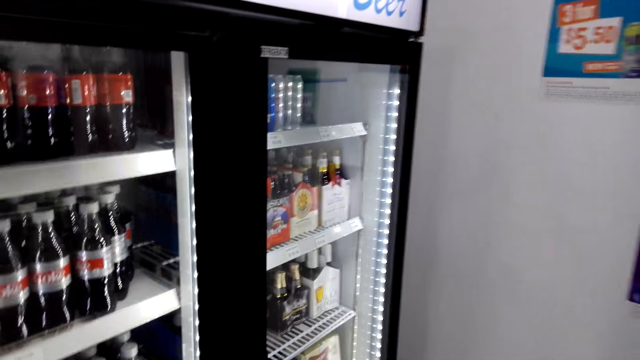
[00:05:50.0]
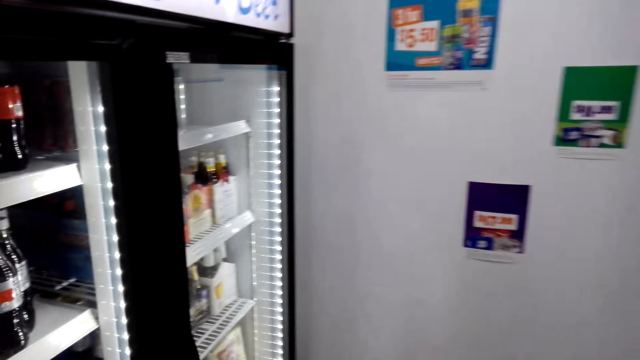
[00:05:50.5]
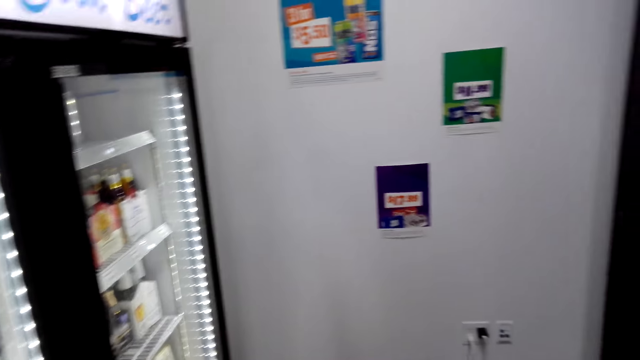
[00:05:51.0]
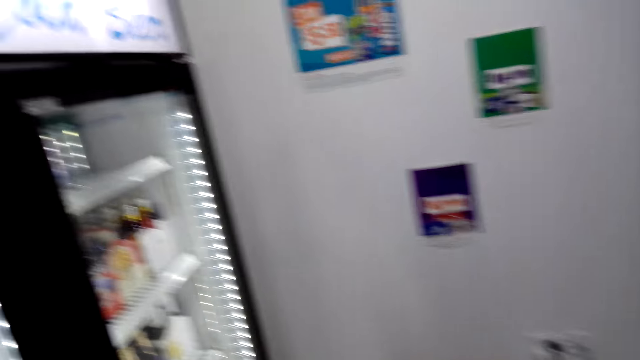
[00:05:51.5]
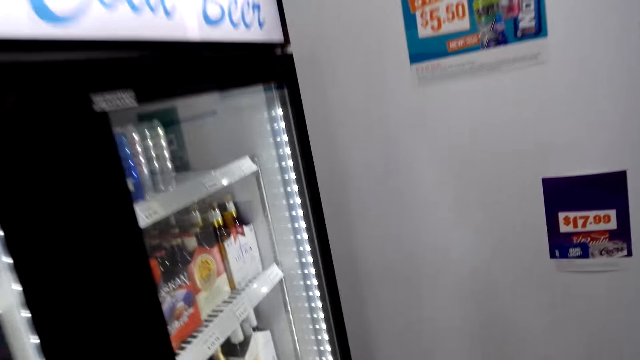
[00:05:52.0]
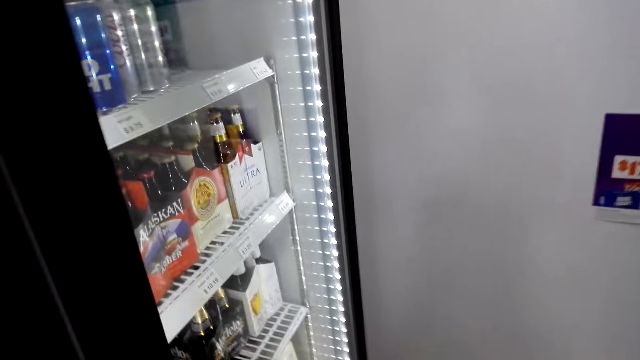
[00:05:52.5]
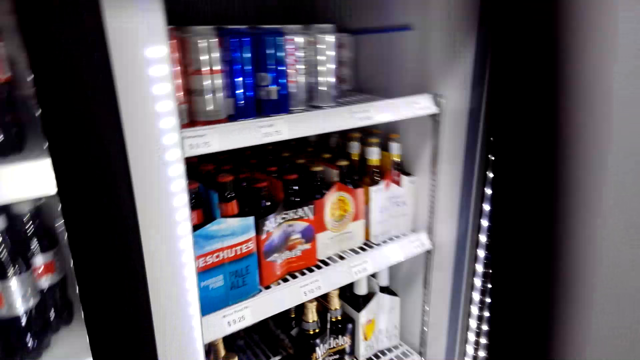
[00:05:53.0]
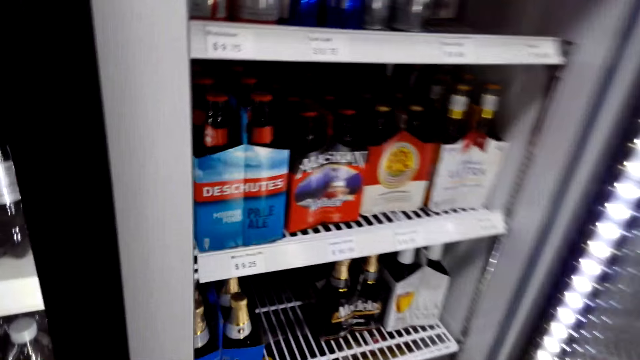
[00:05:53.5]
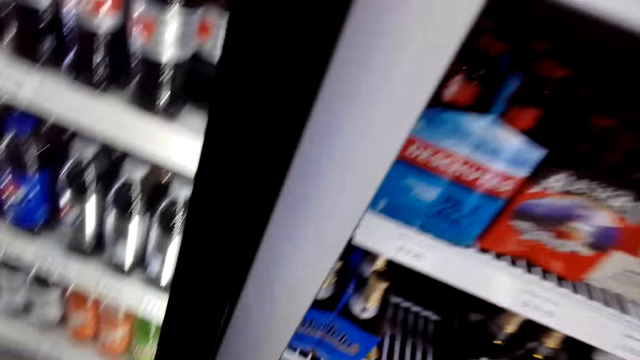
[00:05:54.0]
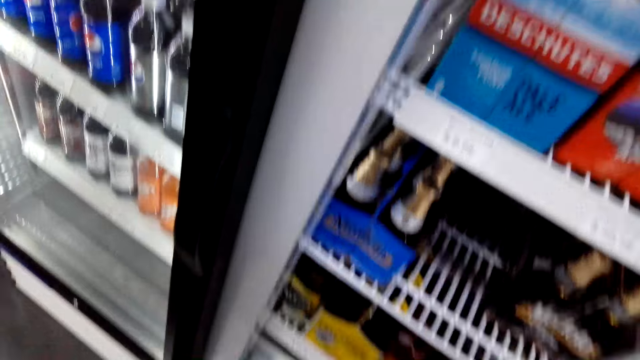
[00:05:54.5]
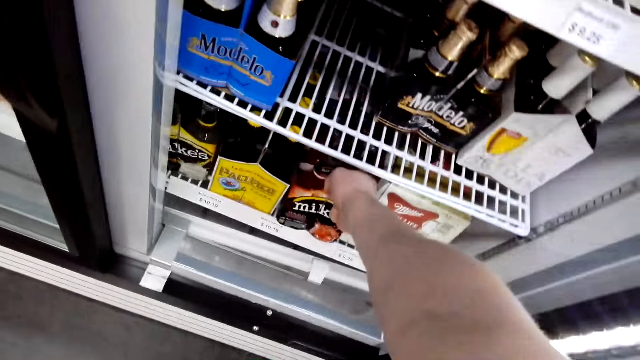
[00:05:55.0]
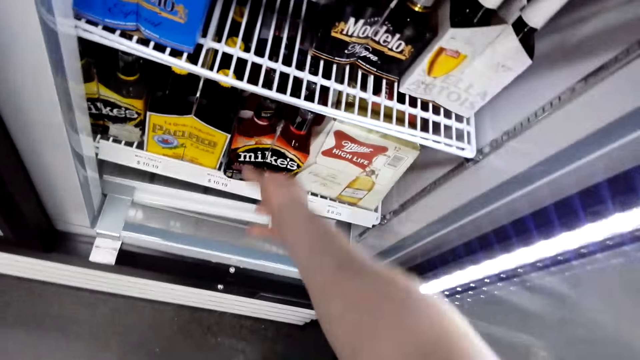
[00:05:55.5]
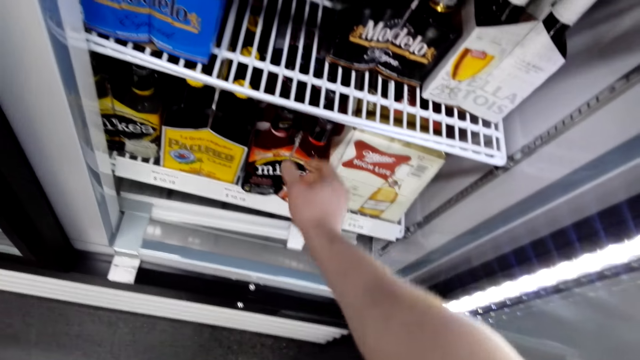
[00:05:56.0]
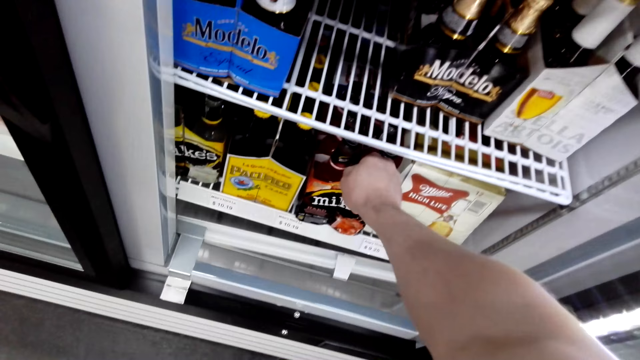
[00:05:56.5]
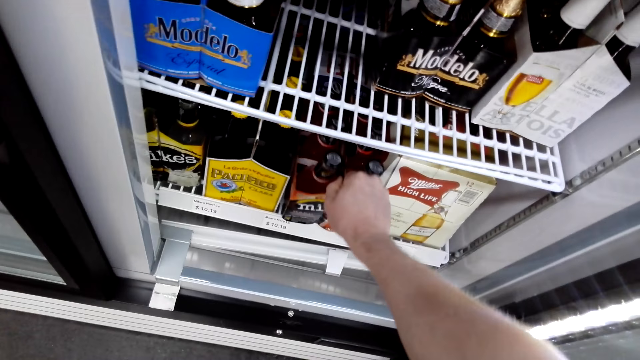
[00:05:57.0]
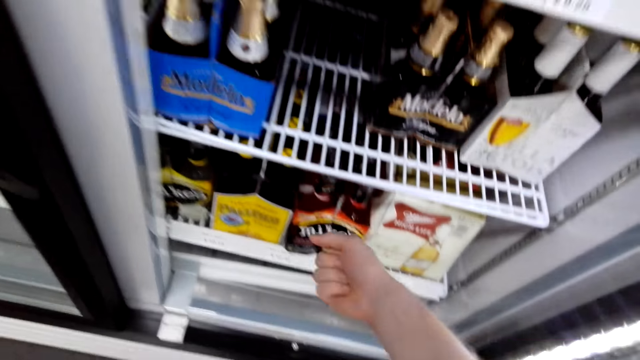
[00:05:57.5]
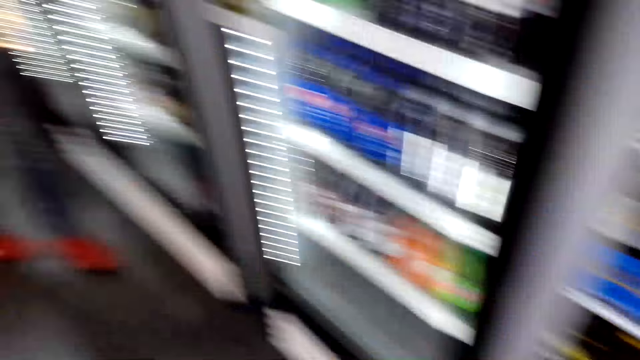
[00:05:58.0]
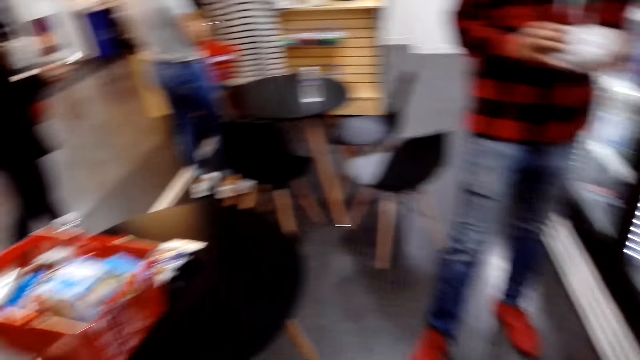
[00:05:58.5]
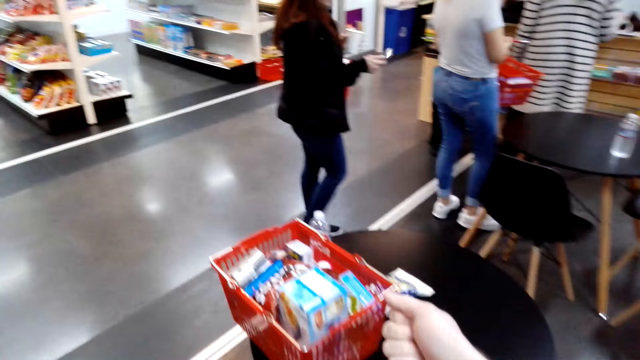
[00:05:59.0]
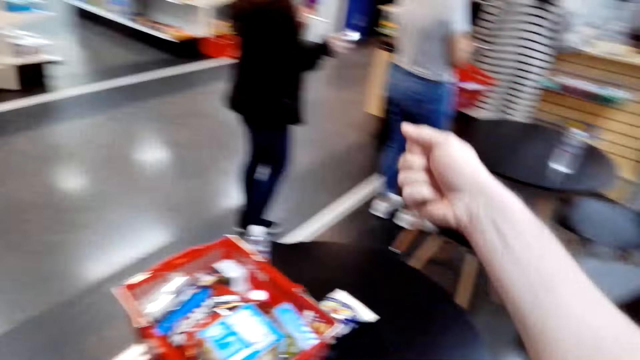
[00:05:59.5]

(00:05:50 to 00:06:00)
The camera wearer opens a refrigerator. They pull a pack of Mike's. They touch drinks. They leave the pack of Mike's.

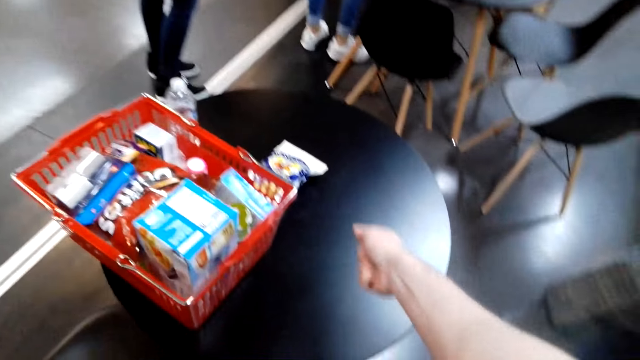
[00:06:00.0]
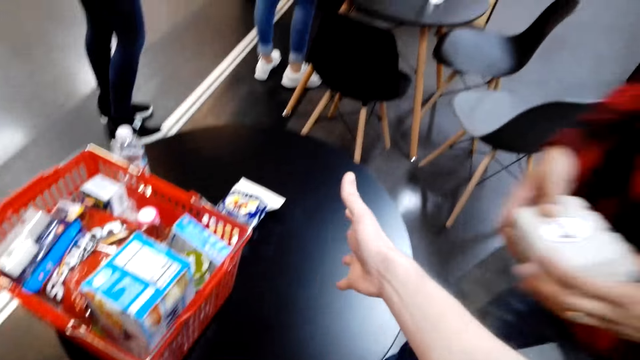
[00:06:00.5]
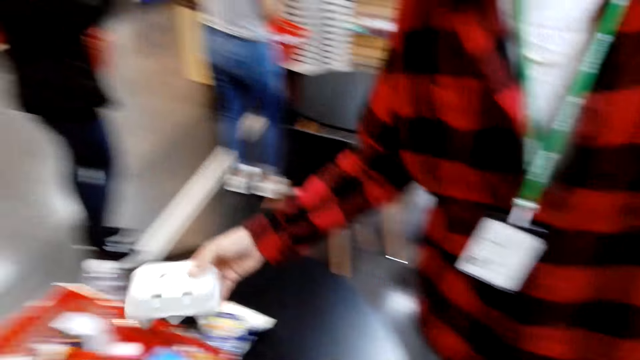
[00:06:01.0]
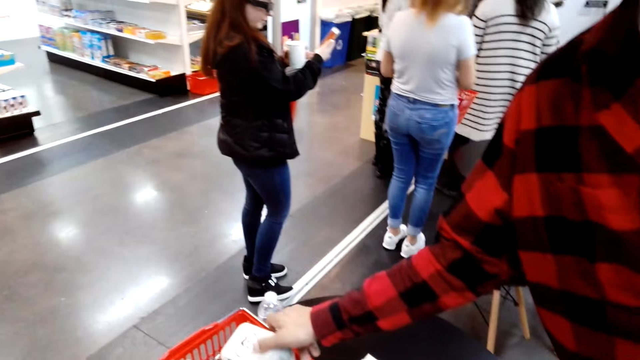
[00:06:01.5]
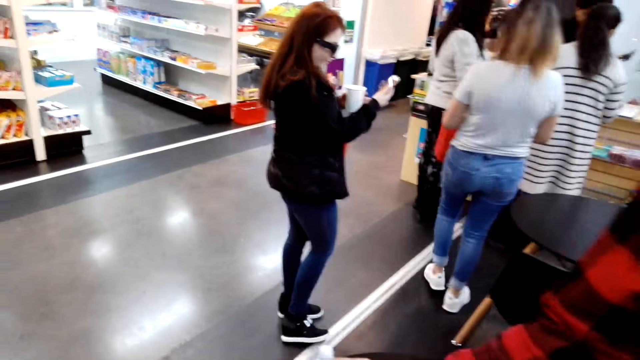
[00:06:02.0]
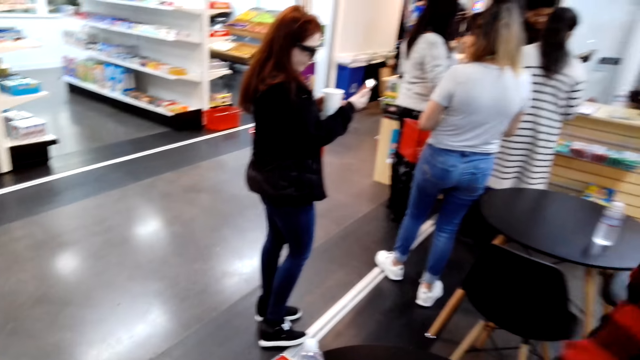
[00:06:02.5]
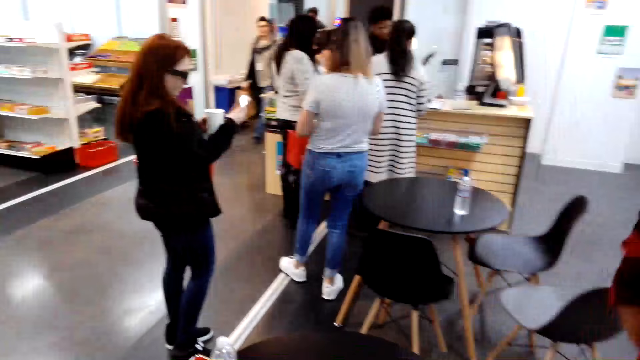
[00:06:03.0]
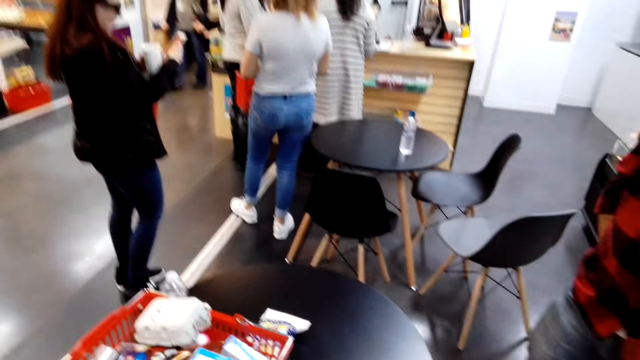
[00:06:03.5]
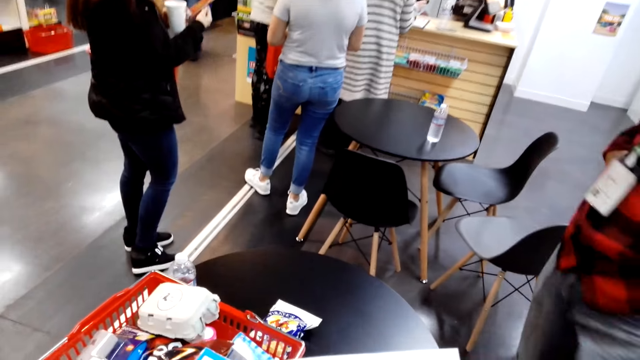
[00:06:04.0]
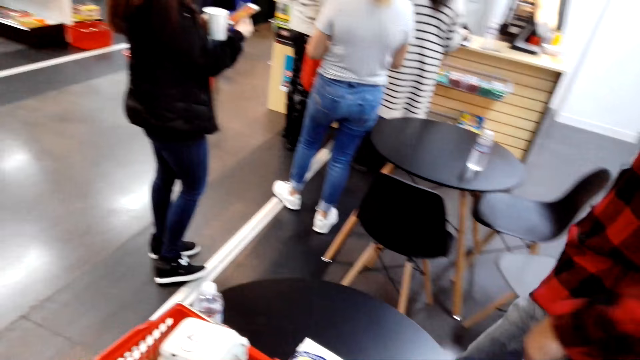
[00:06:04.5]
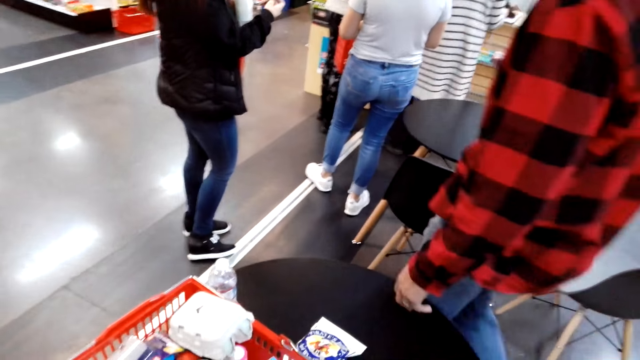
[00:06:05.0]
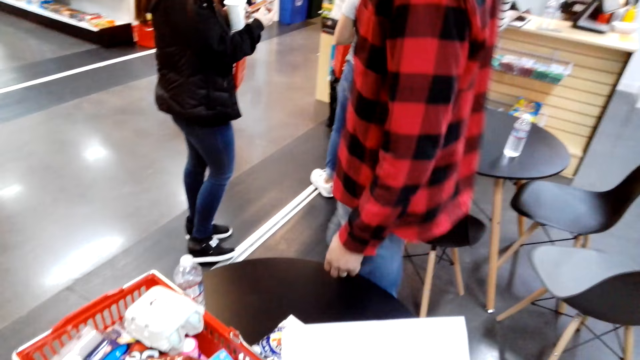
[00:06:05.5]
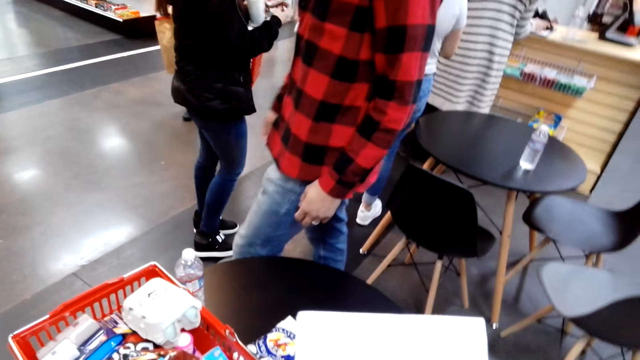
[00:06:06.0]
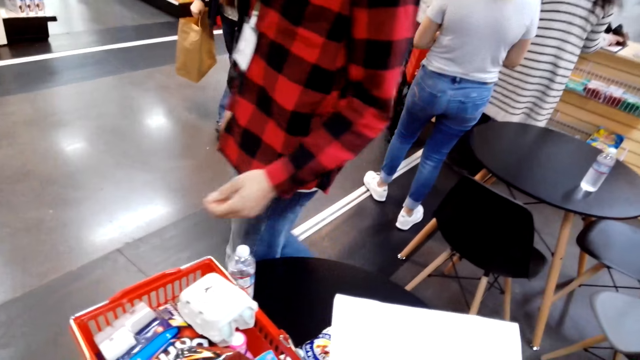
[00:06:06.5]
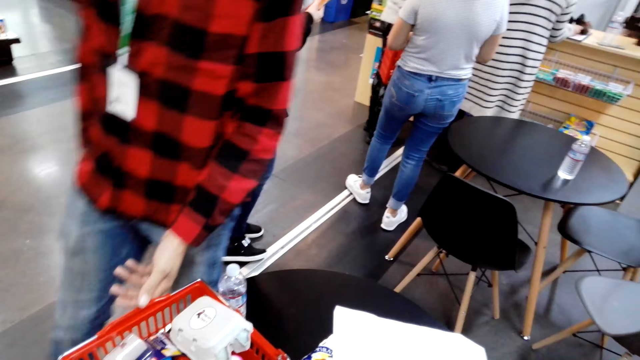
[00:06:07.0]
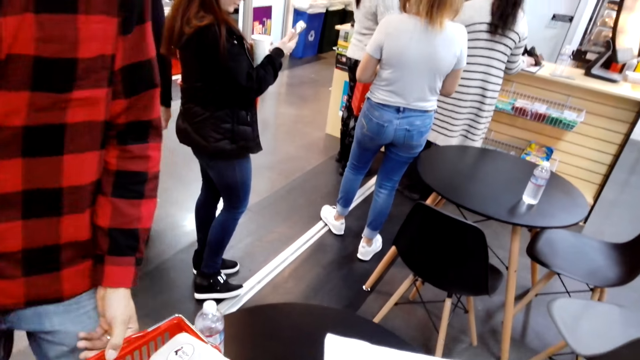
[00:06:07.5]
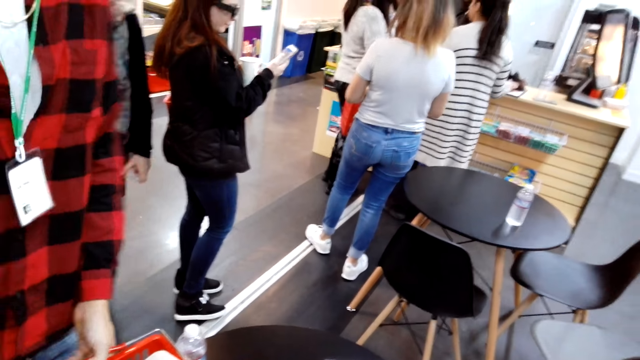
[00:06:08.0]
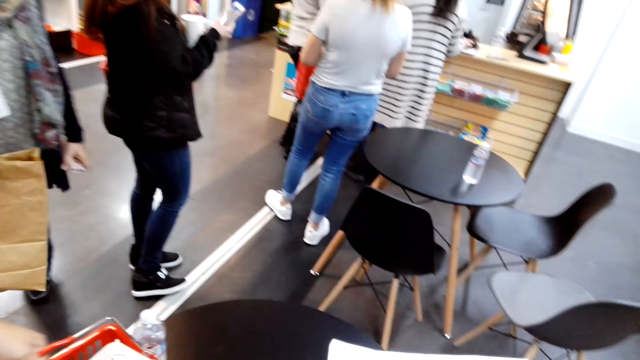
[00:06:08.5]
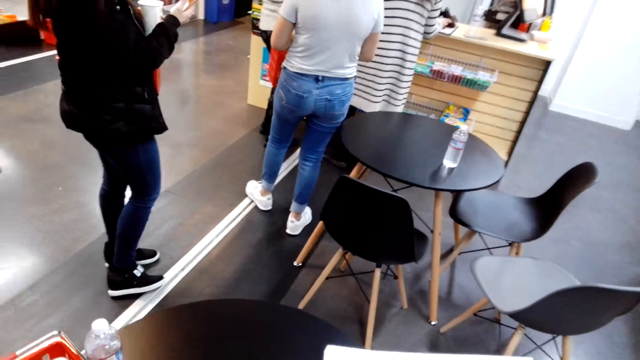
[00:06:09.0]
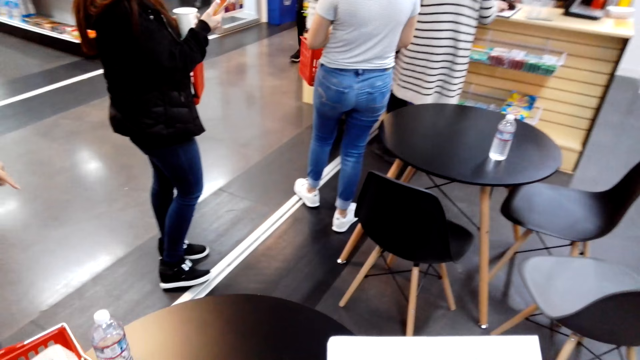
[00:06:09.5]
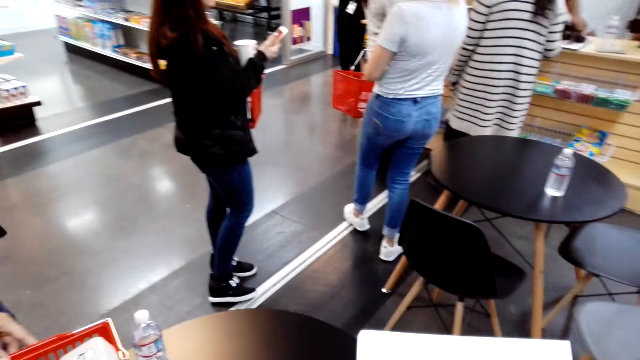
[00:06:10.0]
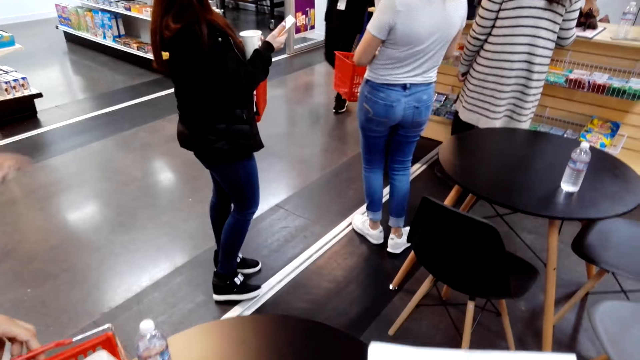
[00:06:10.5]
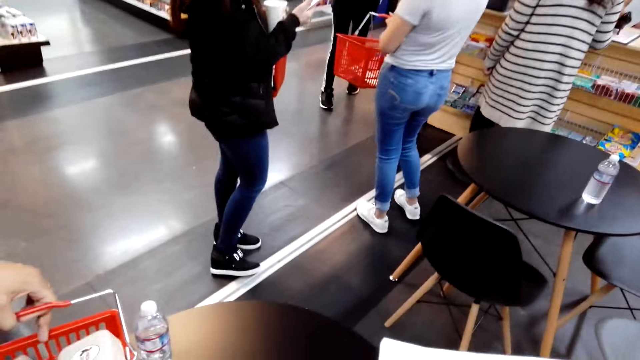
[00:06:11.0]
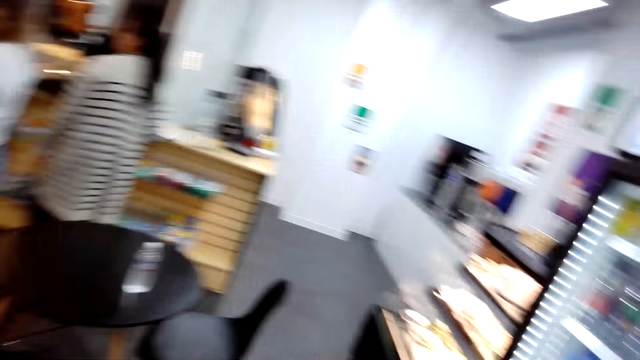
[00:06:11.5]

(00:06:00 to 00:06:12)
A man puts the plastic box of cake in the shopping basket. The man walks around the table. The camera wearer looks at the paper. The man walks in the supermarket and holds the shopping basket.
